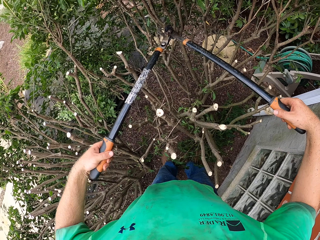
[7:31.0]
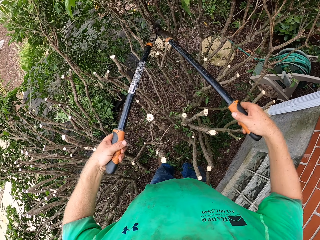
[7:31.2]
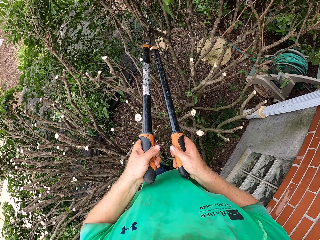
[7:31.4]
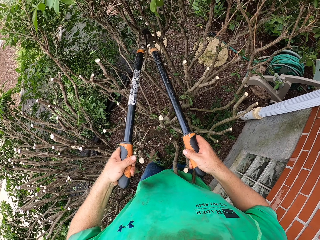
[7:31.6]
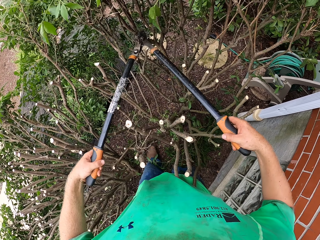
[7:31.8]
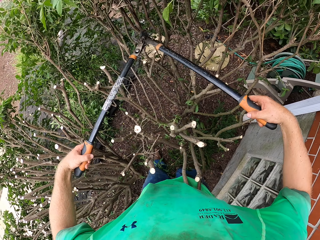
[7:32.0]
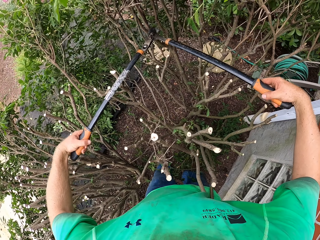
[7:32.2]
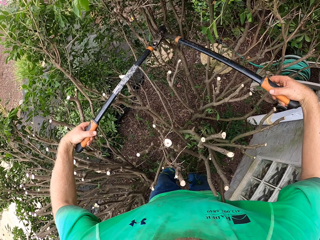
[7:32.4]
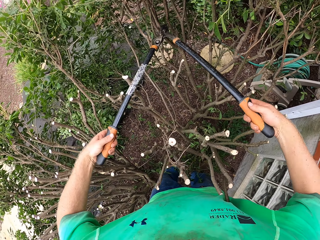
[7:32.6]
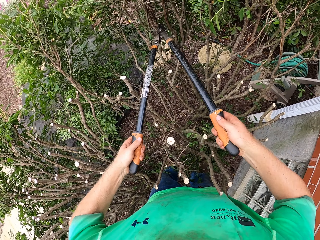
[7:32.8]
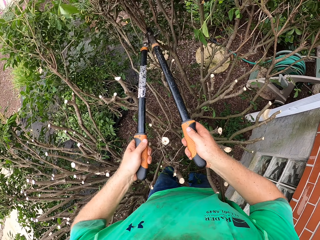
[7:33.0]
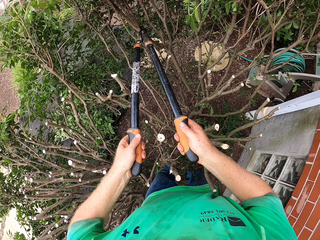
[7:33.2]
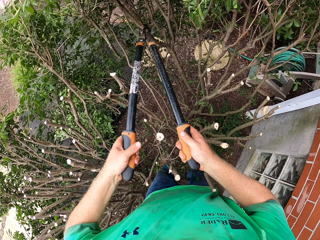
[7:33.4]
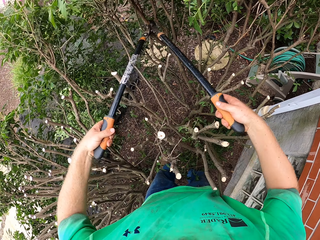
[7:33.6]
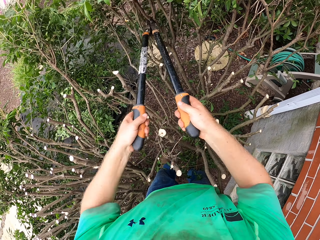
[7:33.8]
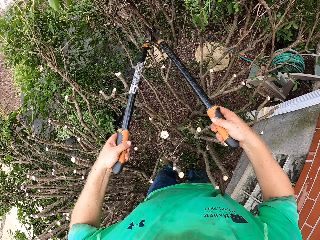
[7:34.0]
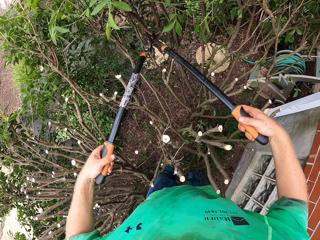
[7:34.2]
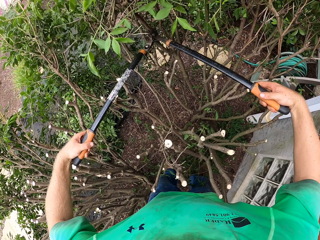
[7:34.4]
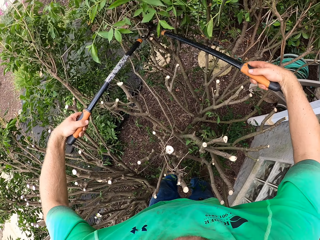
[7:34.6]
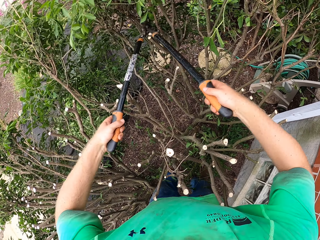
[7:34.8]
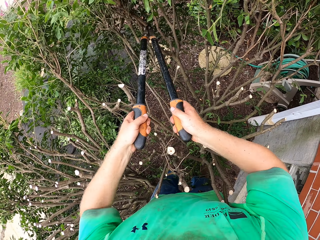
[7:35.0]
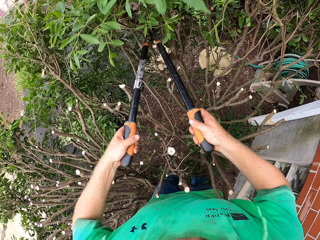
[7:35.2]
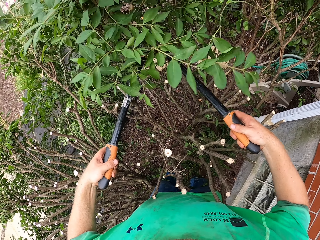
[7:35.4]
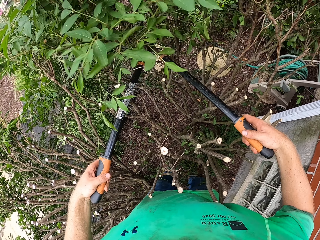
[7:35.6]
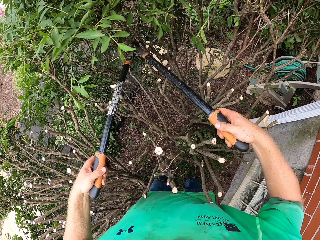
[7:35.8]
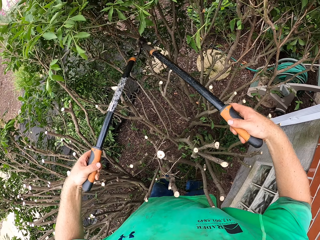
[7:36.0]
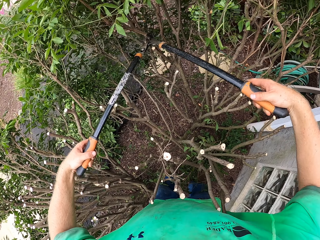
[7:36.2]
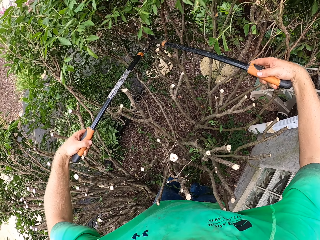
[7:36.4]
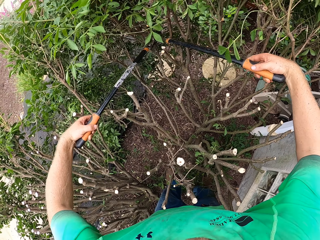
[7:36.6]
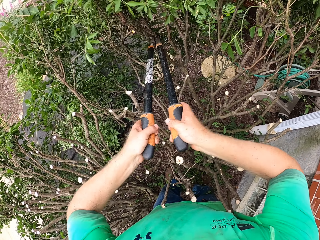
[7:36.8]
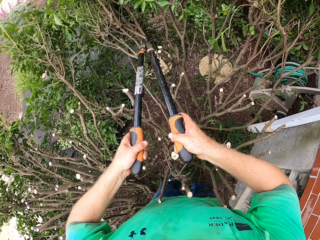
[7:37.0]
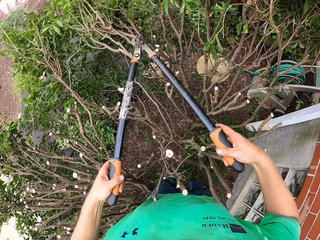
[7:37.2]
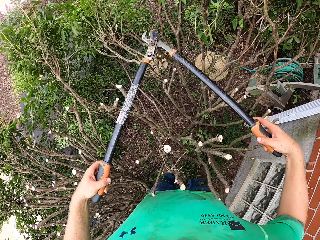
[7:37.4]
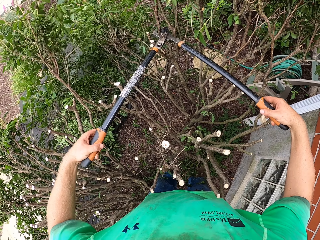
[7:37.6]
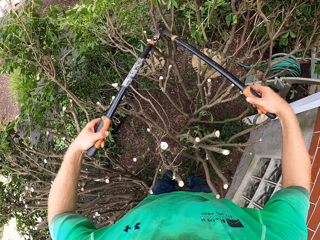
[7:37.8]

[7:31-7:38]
The camera wearer cuts a tree branch with the hedge shear in both hands.

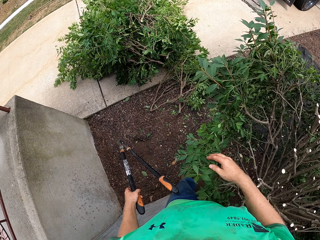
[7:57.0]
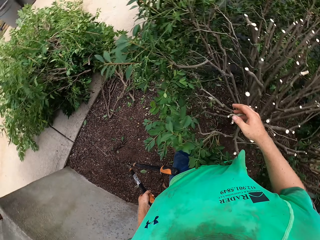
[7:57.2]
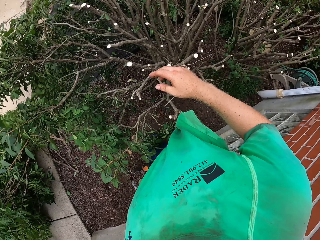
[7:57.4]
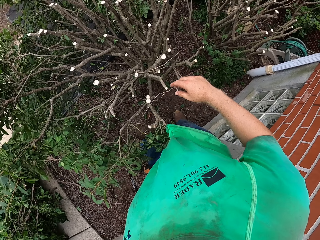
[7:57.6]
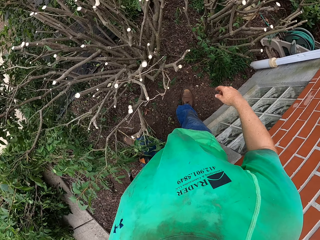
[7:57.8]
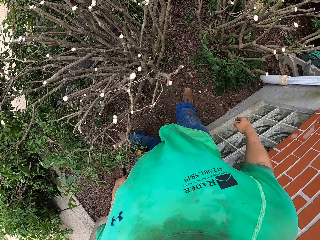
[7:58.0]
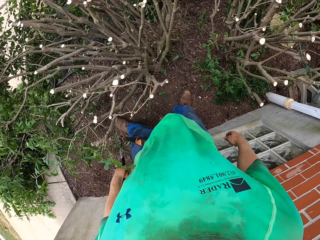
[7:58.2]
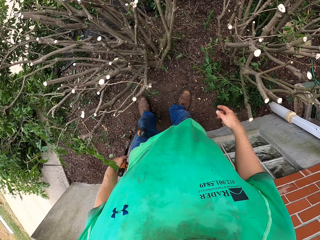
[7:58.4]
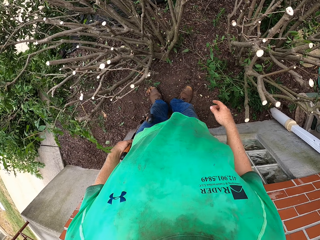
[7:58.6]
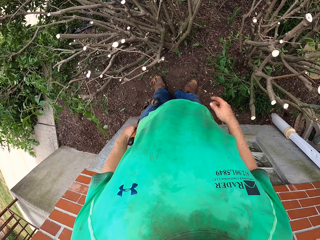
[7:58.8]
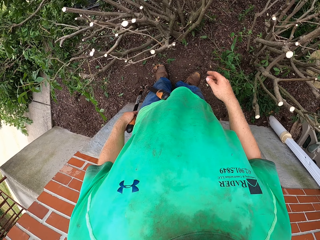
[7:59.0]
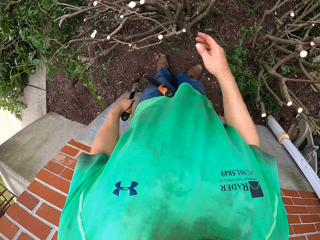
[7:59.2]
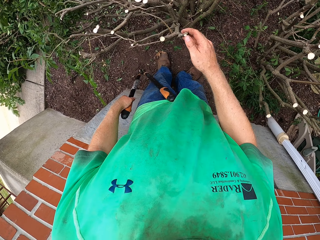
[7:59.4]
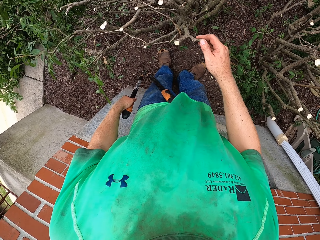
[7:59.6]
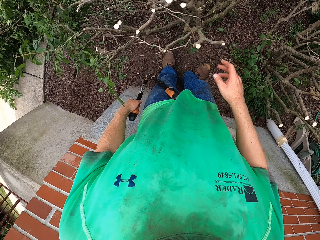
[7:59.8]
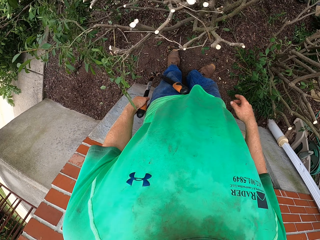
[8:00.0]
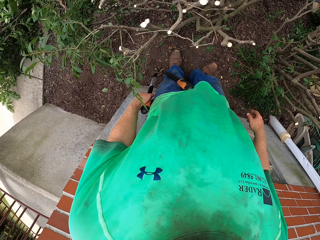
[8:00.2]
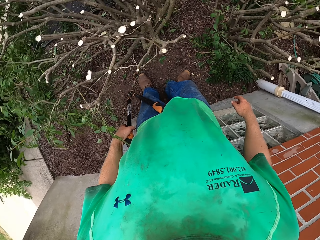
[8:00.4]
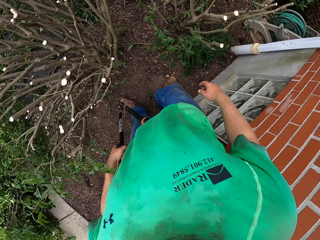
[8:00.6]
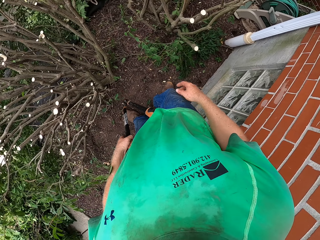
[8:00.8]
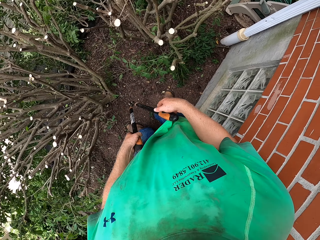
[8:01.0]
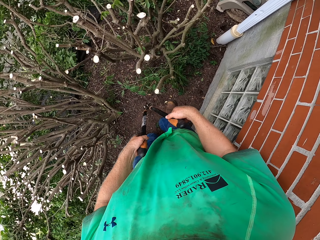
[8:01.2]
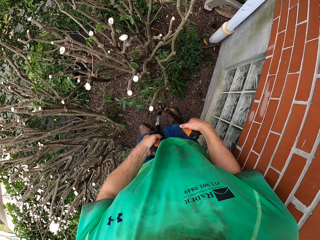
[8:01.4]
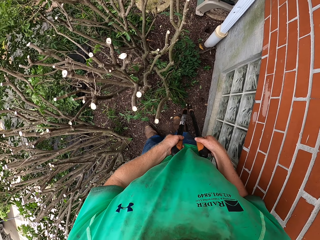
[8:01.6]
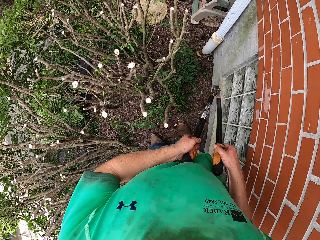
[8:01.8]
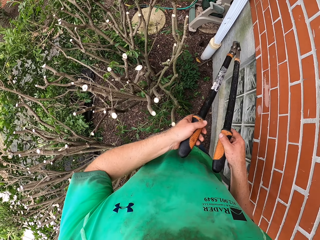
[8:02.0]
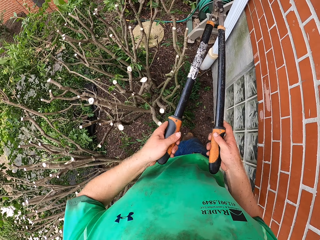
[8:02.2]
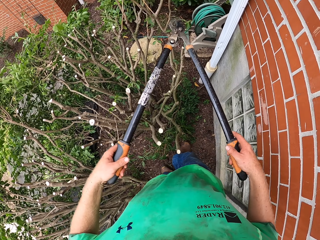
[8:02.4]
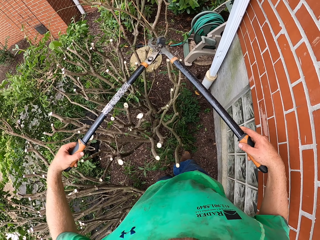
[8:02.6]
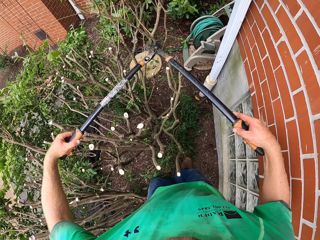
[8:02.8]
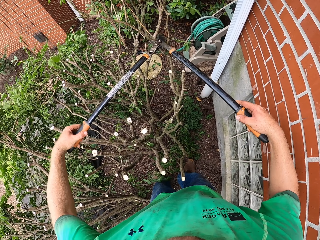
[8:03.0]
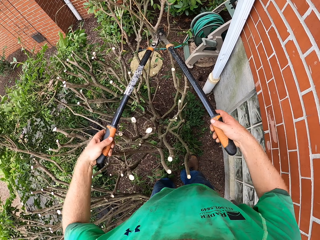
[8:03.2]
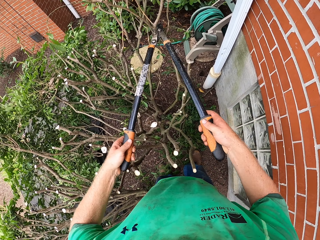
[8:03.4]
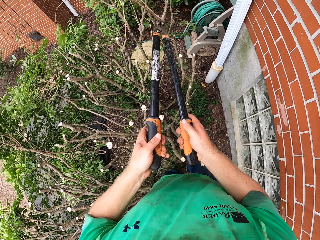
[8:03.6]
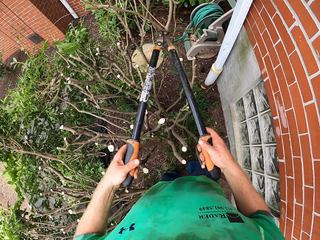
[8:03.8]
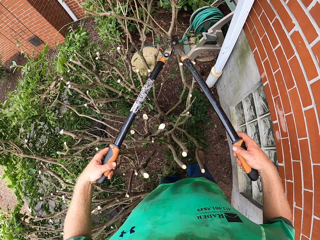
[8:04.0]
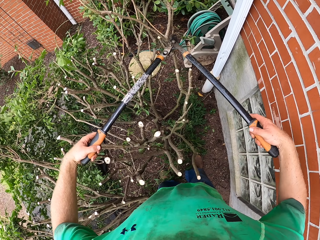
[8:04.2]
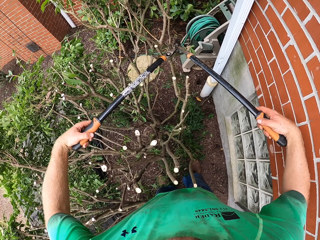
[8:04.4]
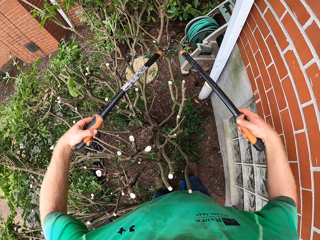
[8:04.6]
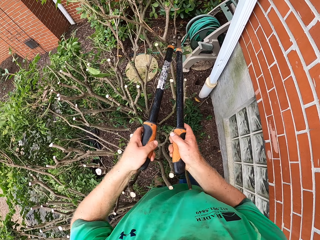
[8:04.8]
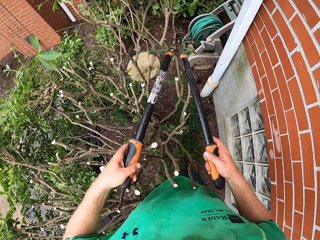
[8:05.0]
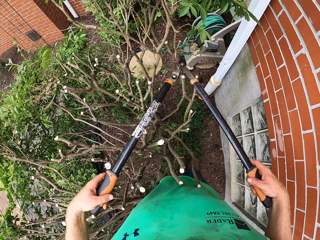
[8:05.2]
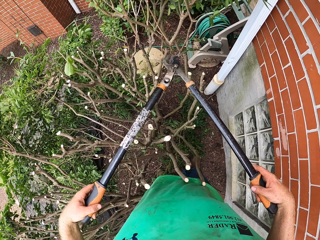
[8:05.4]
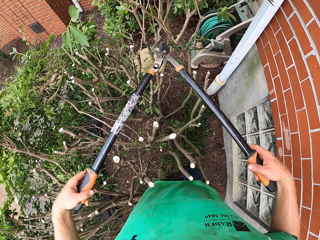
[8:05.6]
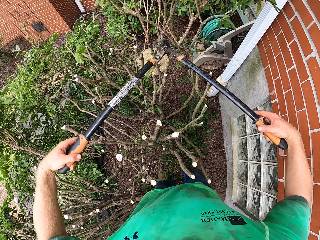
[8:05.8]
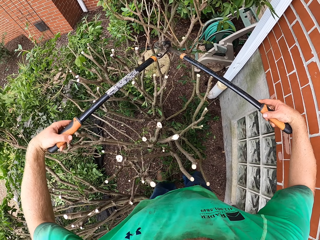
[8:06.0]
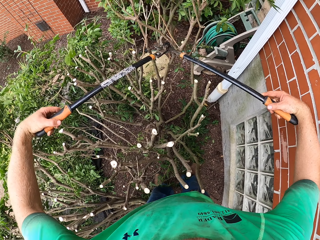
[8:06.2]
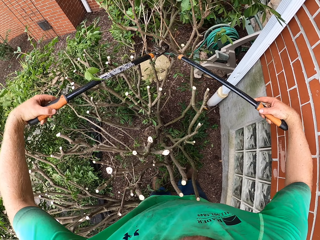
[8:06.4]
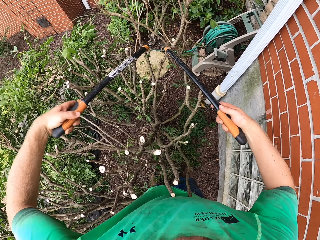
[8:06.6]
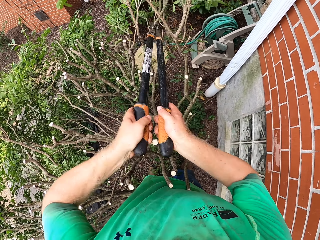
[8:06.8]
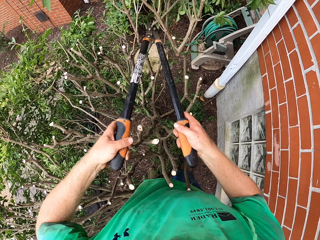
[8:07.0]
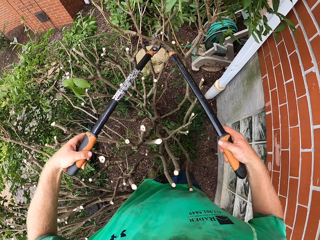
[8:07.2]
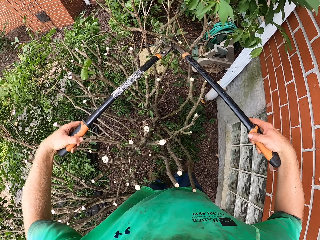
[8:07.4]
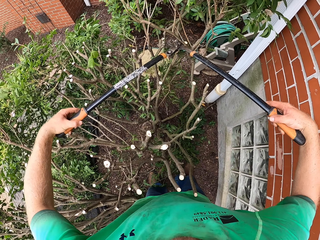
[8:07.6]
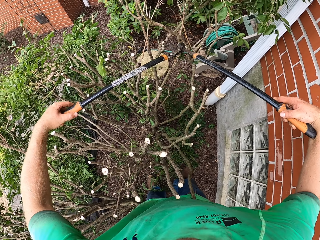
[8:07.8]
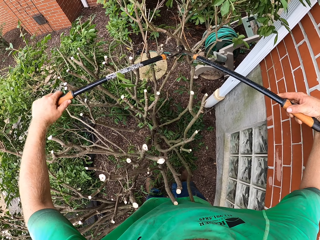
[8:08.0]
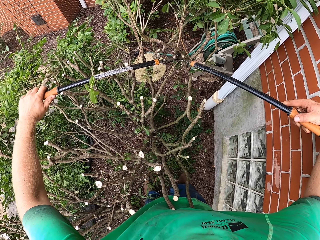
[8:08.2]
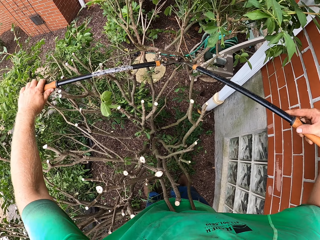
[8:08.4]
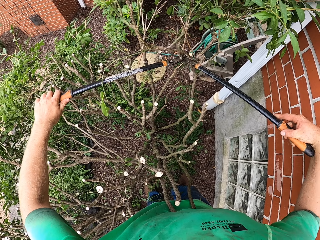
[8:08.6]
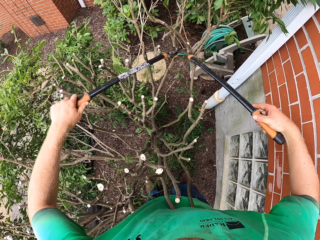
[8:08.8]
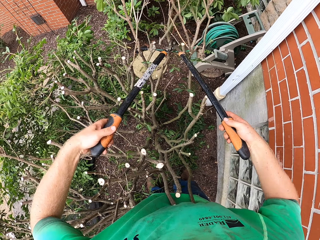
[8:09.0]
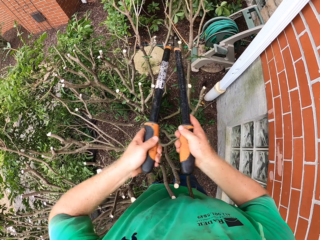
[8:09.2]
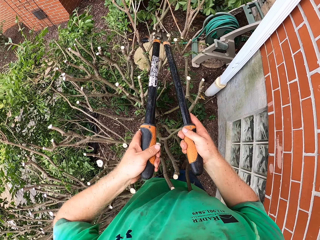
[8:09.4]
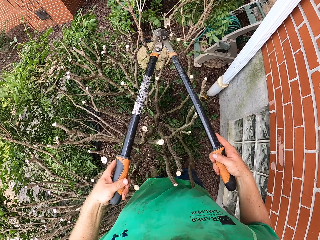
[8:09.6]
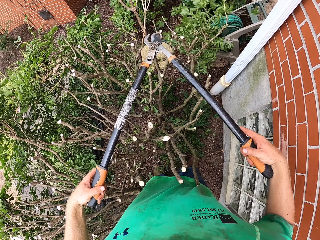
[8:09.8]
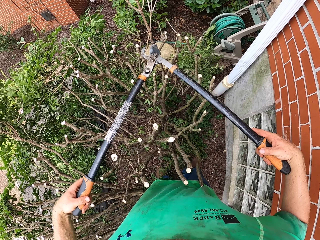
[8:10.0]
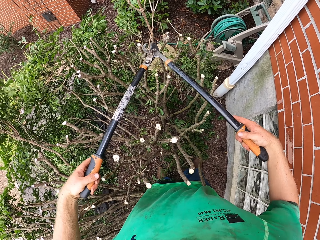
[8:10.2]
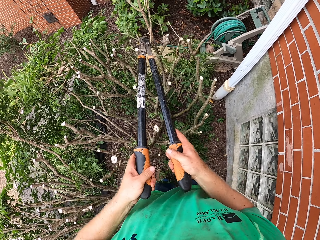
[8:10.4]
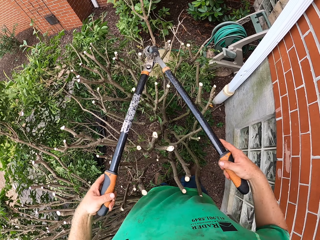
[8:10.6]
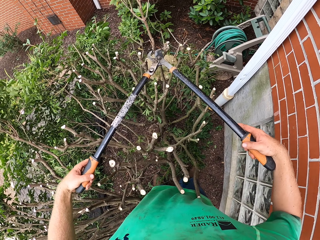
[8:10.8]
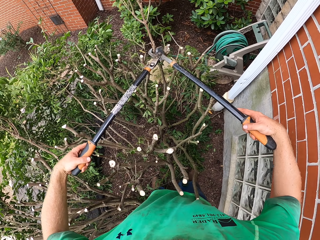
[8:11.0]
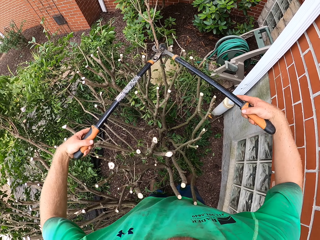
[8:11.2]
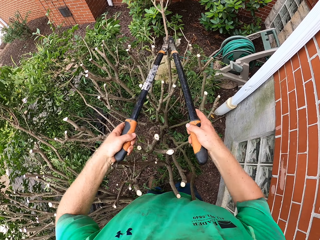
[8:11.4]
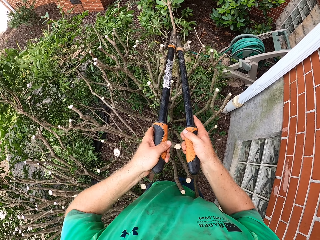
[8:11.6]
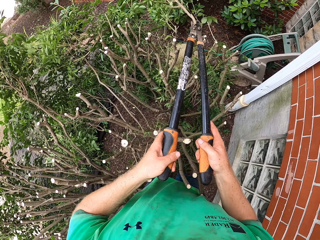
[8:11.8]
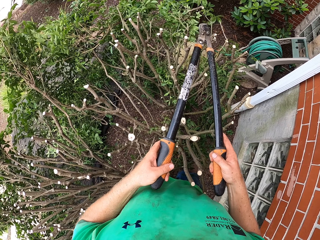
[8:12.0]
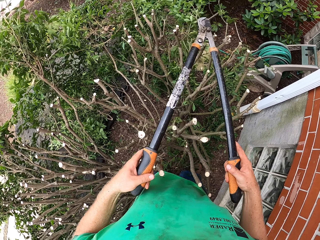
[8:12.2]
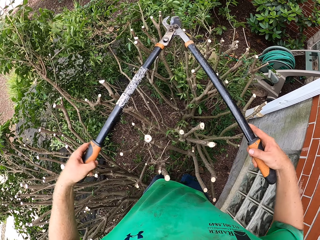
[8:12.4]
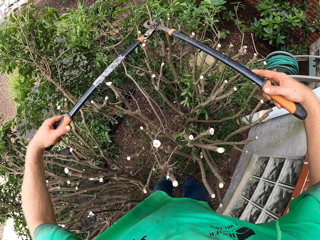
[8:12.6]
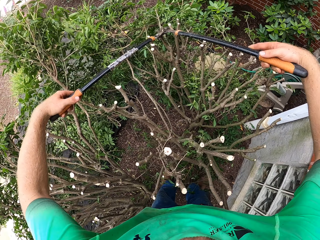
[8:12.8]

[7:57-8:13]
The camera wearer throws the tree branch on the pile of tree branches on the floor with his right hand. He touches a branch. He cuts a tree branch with the hedge shear in both hands.
